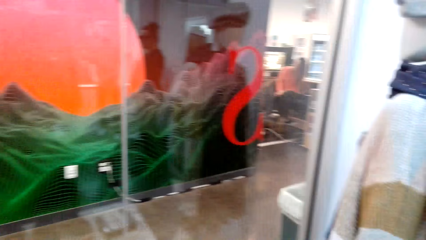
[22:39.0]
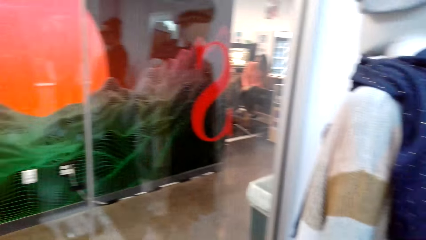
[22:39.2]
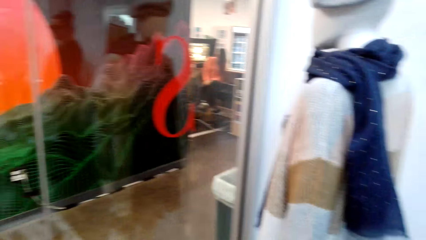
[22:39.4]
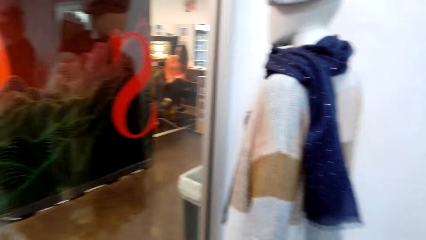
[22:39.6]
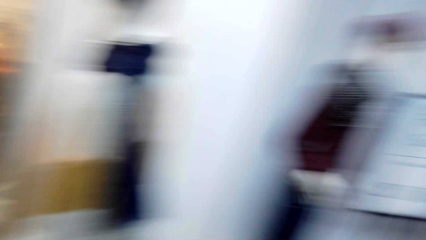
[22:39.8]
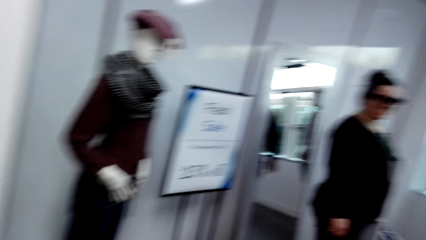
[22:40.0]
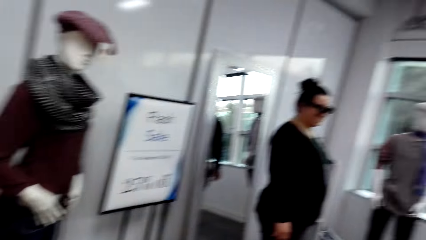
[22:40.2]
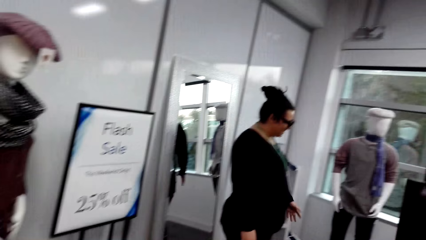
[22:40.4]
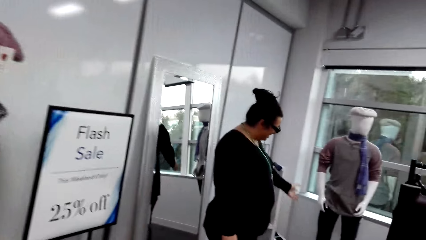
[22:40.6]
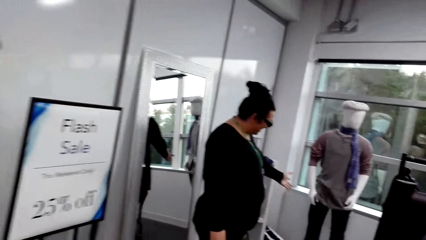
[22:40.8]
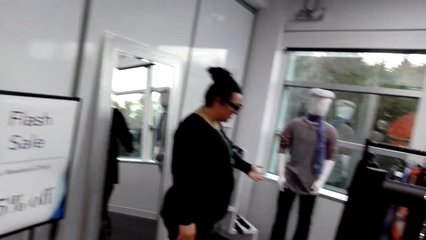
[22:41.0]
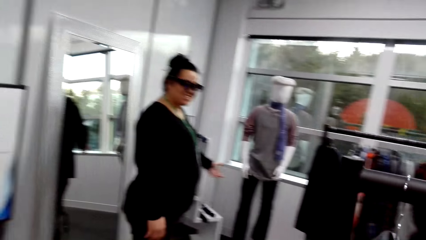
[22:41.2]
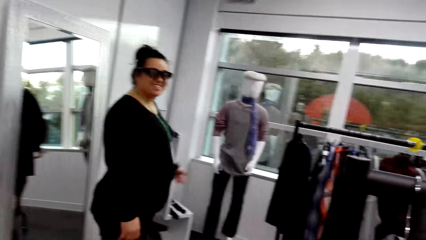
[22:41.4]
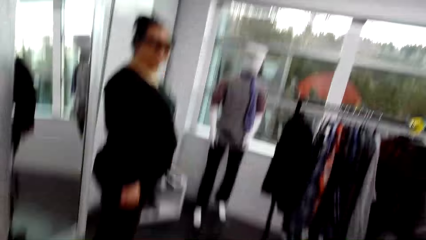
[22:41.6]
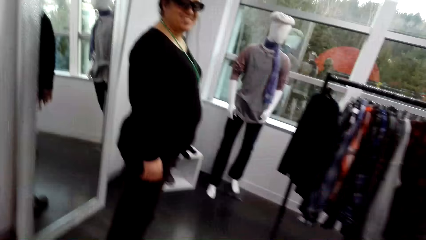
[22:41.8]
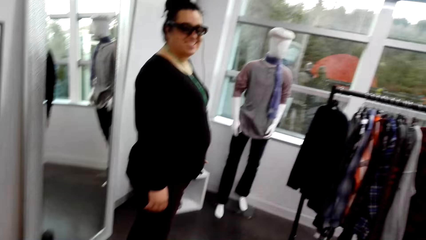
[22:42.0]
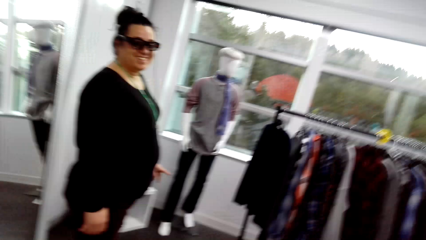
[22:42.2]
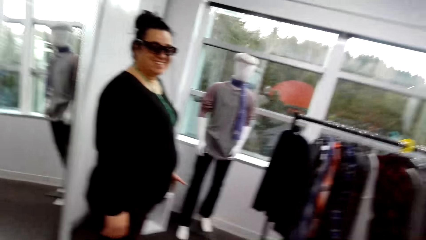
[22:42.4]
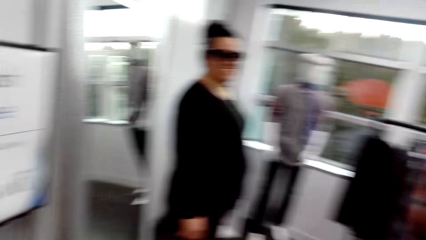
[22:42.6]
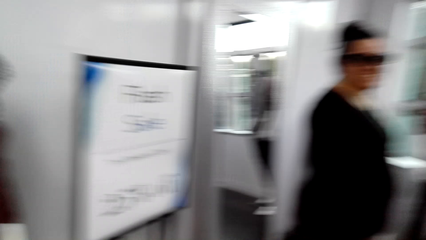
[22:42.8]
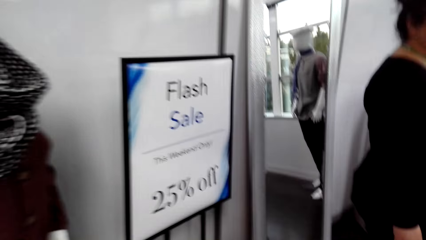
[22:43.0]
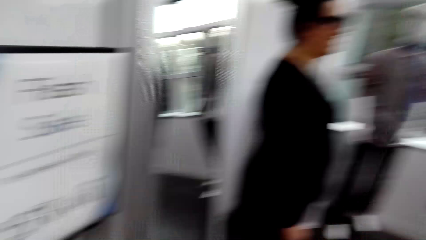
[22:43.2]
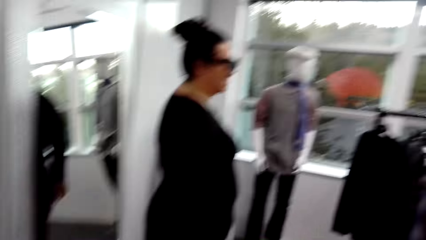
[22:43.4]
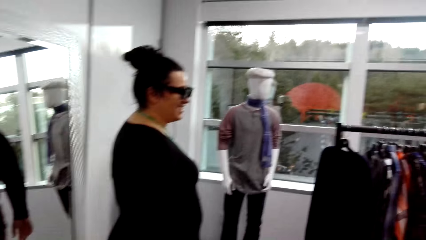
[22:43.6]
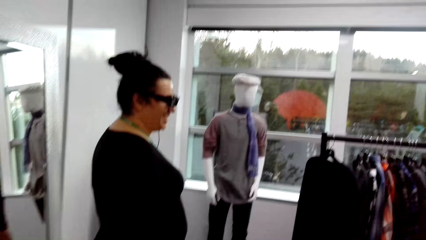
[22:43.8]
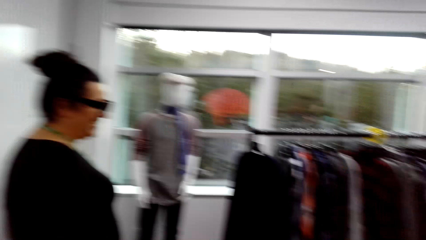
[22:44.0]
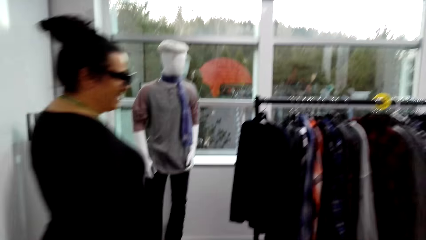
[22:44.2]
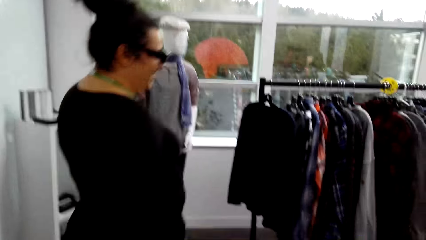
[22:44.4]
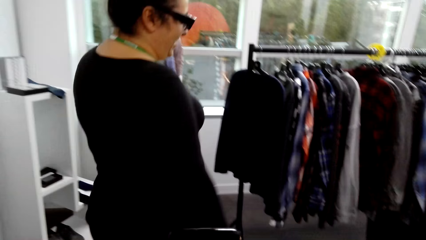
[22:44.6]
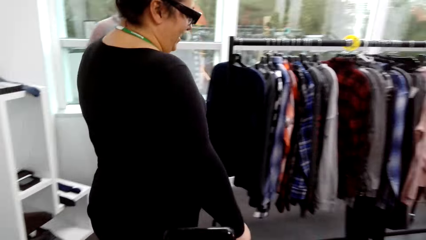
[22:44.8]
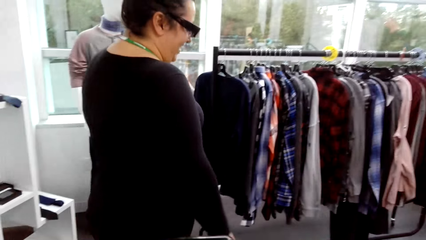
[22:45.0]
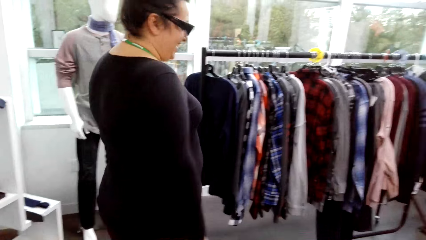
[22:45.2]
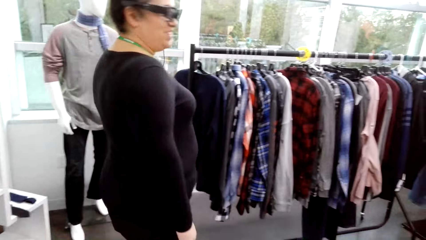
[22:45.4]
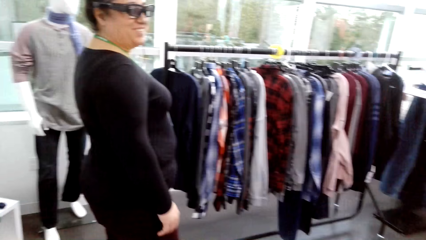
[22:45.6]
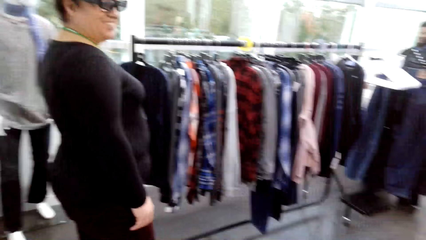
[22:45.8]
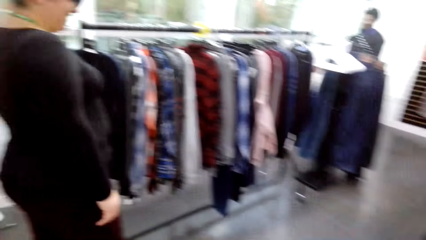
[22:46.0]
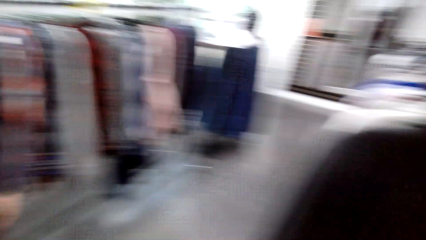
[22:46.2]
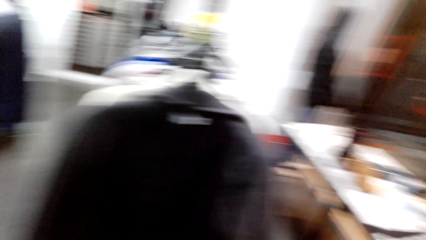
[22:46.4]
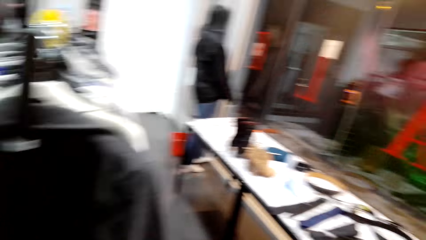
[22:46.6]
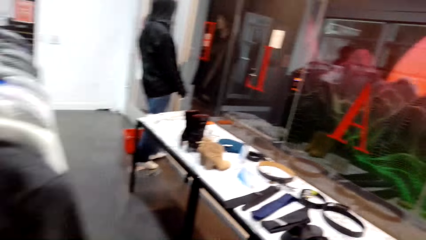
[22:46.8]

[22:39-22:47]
The woman points a finger.

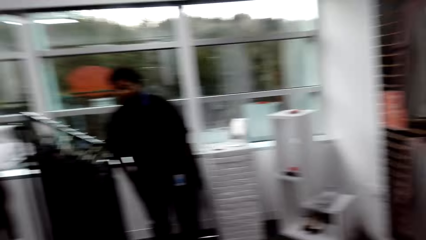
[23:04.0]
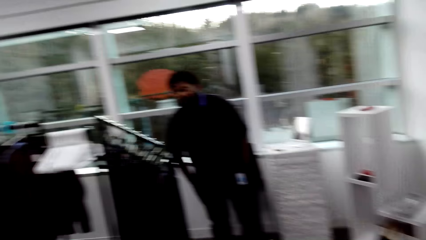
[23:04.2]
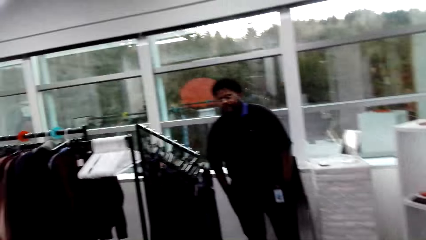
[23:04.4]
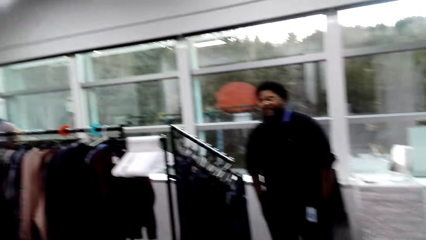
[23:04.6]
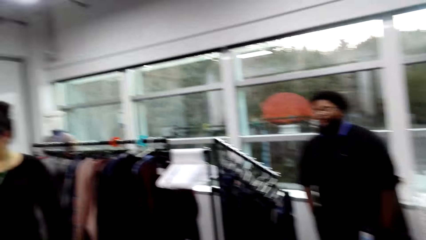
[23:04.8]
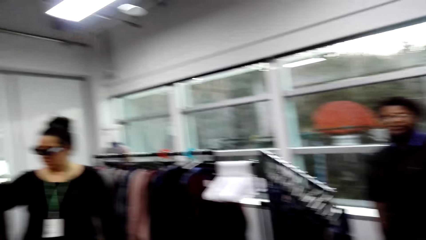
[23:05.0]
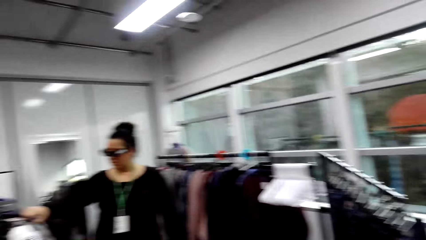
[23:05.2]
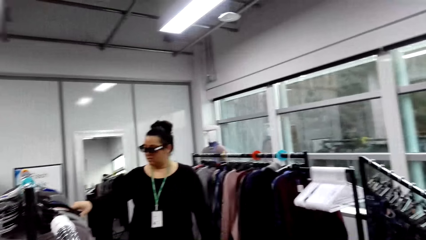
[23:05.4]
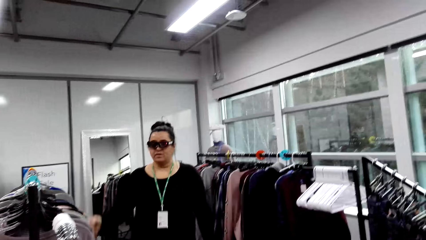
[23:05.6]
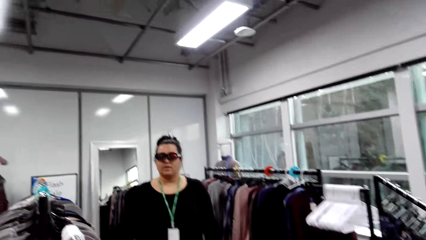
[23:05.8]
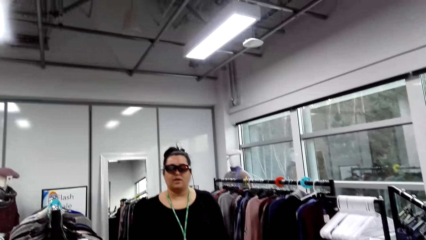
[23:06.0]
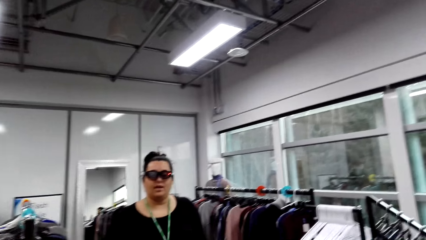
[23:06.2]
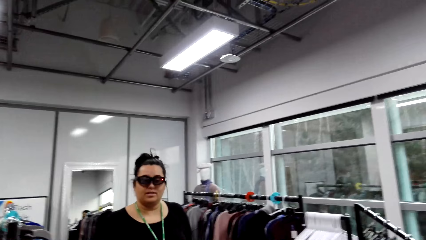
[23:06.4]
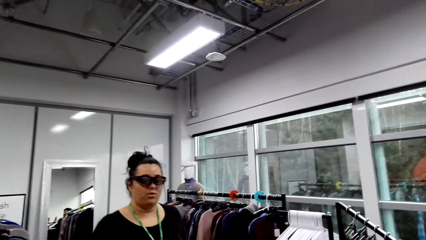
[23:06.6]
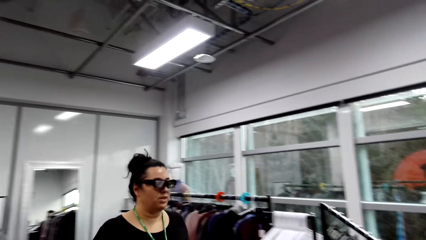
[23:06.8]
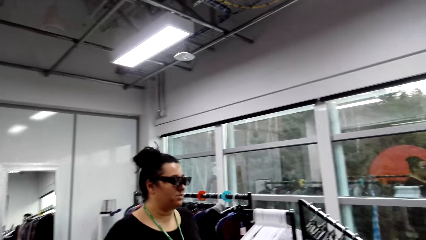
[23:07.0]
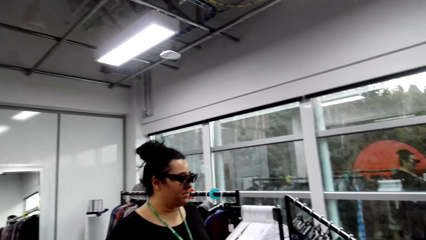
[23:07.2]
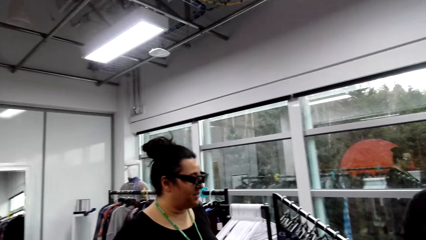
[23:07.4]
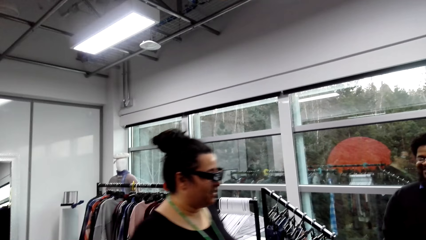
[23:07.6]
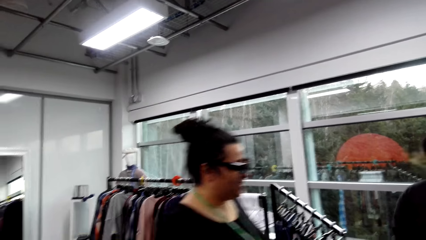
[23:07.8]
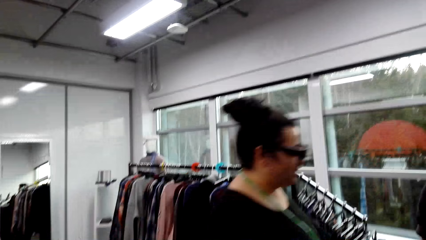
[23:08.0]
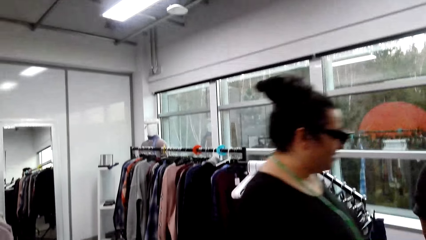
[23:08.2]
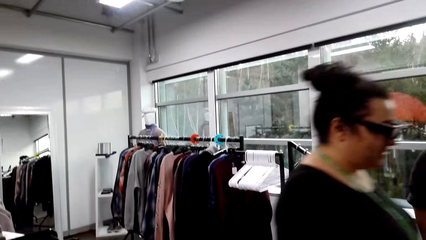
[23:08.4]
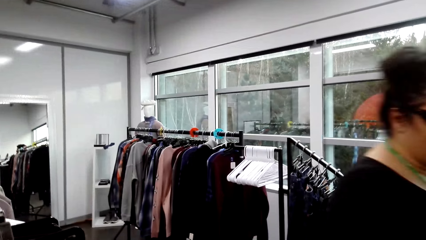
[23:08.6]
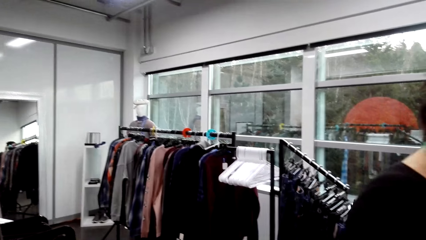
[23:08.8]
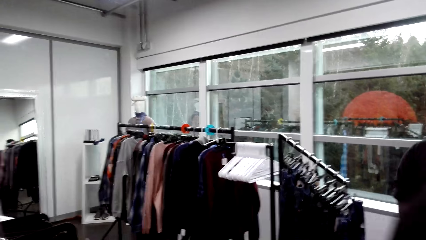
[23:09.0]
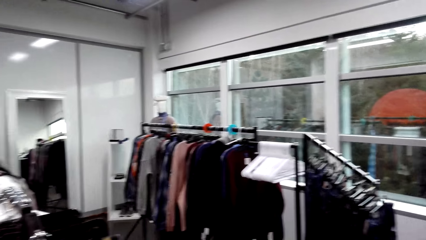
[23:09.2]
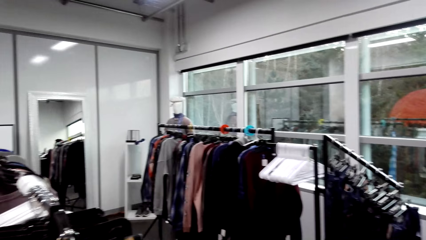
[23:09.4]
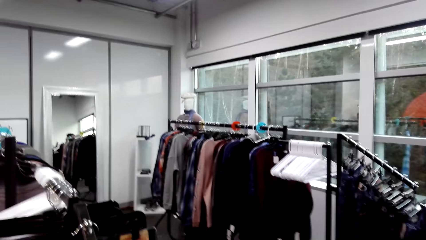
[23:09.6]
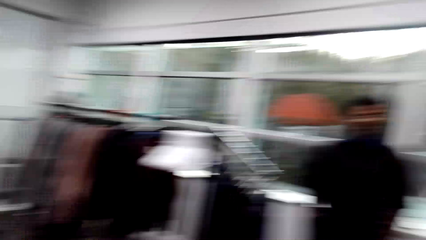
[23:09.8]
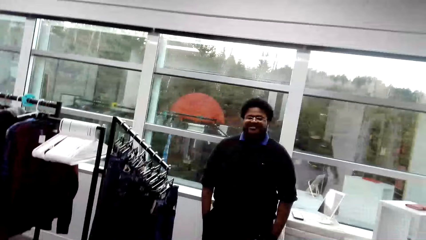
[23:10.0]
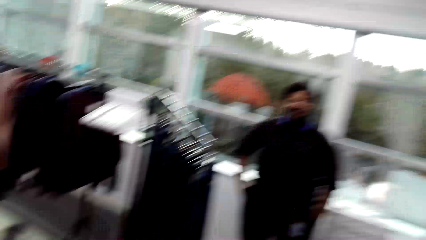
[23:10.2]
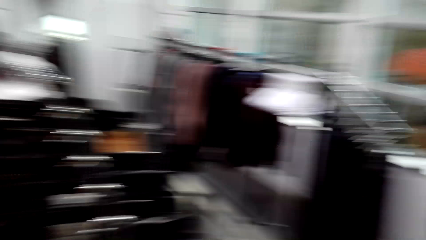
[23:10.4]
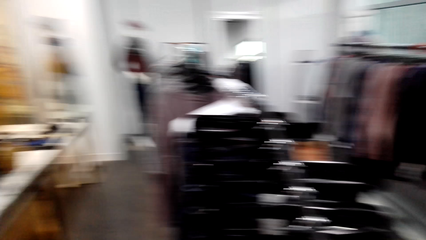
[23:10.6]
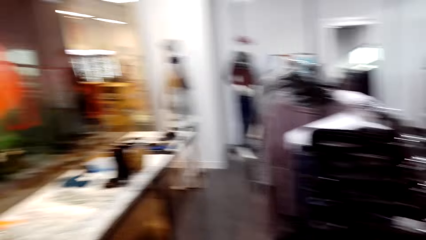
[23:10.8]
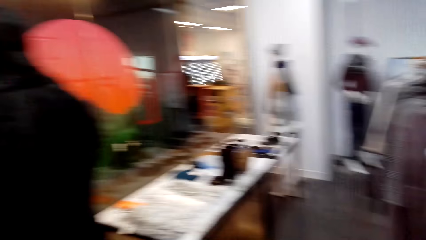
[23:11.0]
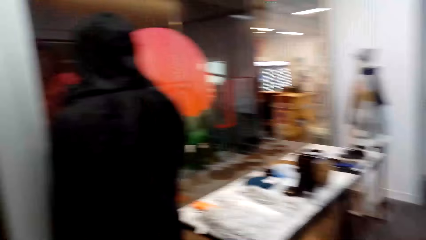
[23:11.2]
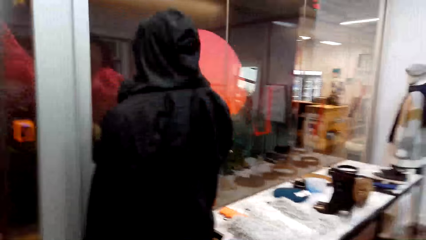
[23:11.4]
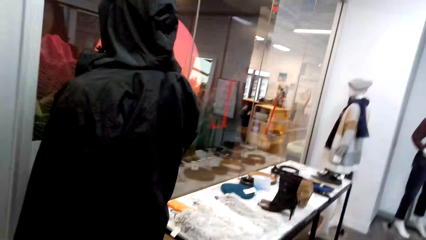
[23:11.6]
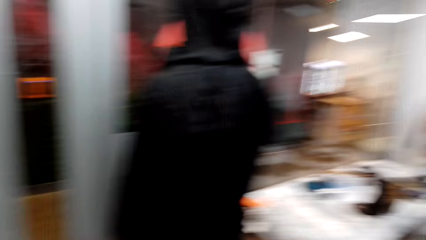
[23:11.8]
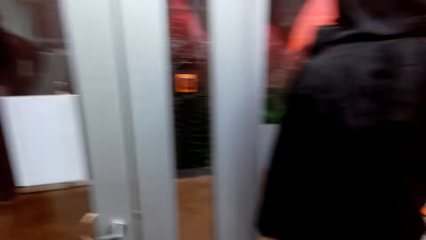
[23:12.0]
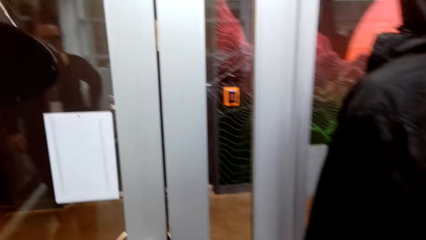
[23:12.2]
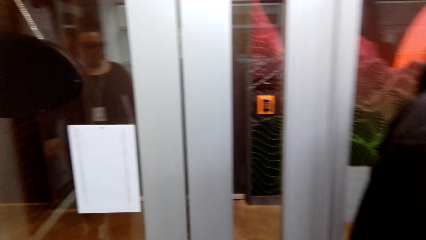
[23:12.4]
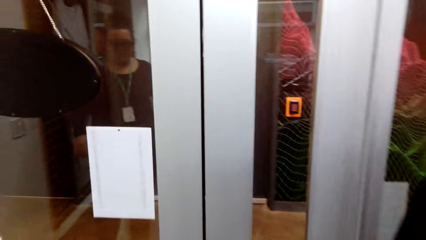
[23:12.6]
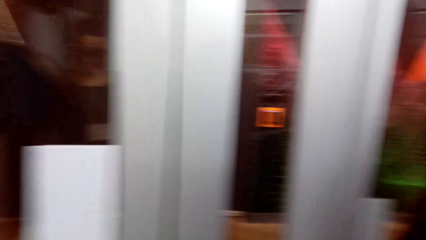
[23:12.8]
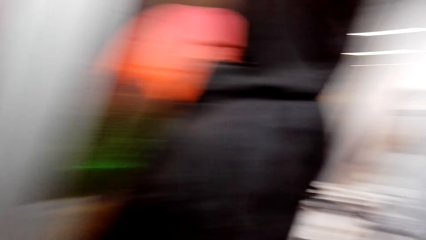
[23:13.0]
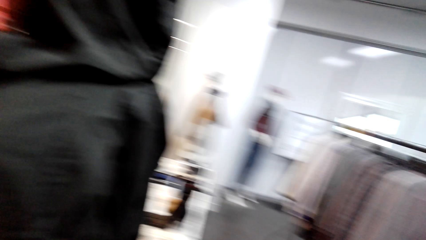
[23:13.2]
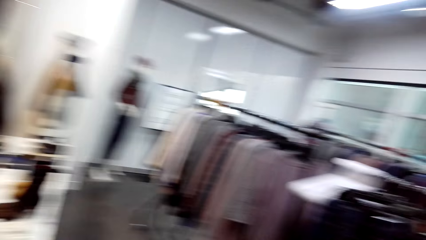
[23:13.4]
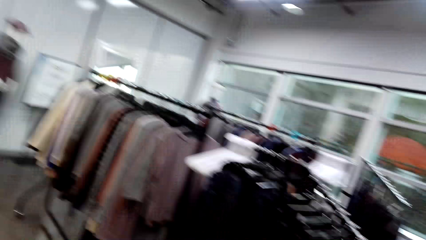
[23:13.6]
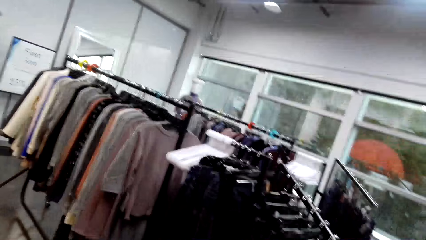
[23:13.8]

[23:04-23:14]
The woman touches clothes. The woman walks.
